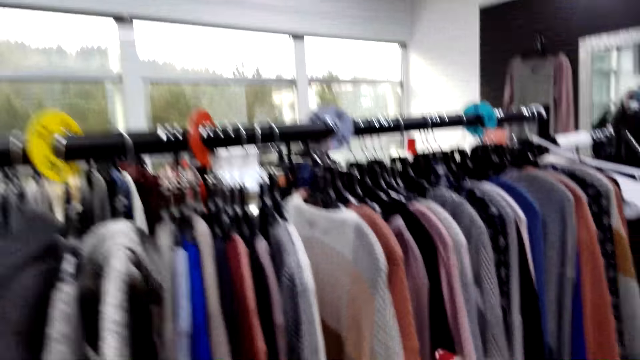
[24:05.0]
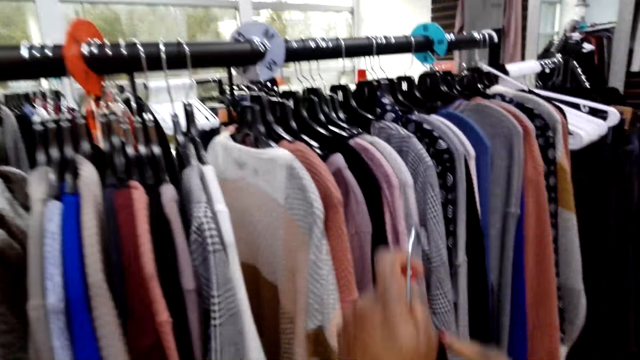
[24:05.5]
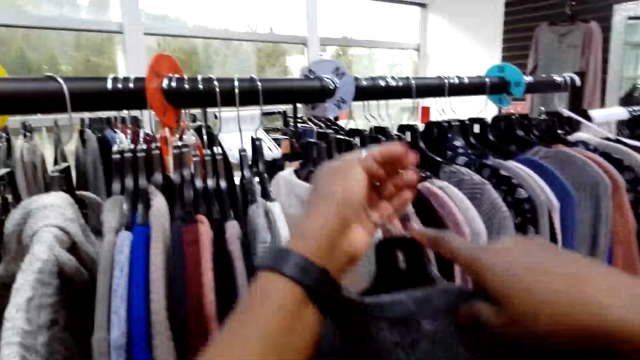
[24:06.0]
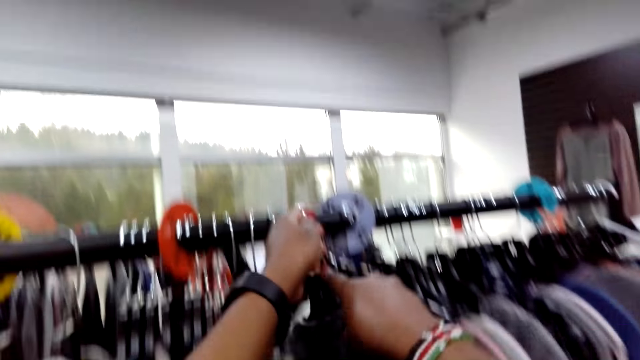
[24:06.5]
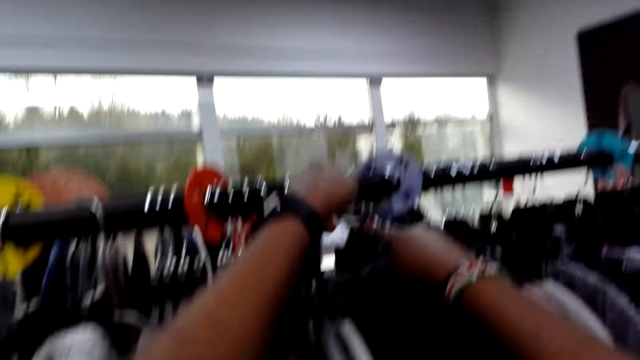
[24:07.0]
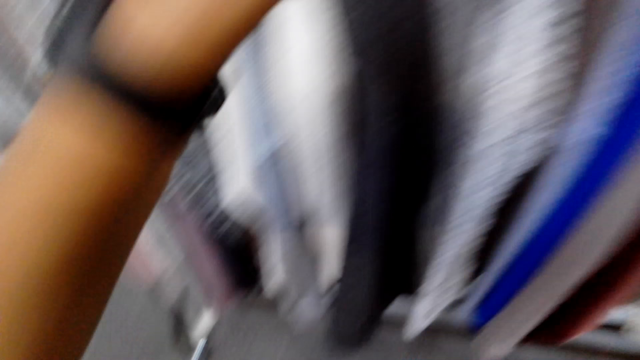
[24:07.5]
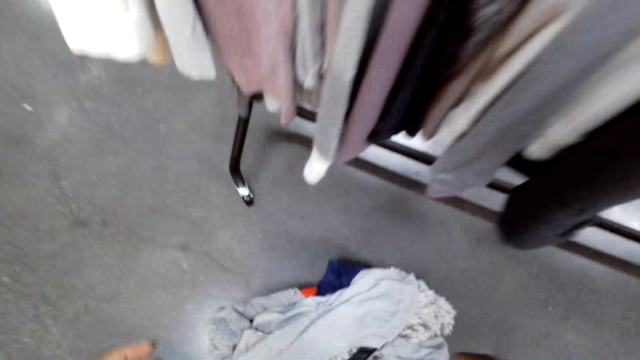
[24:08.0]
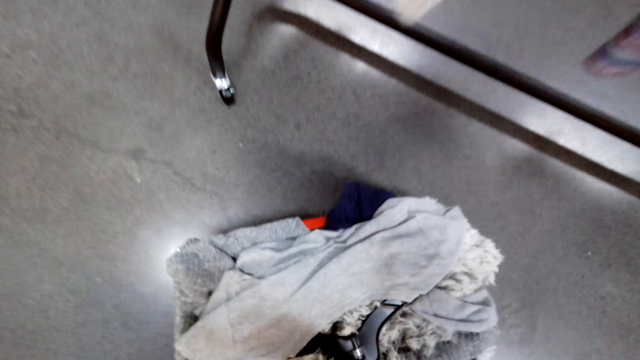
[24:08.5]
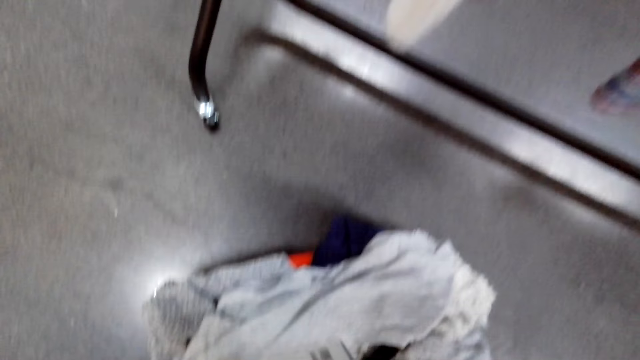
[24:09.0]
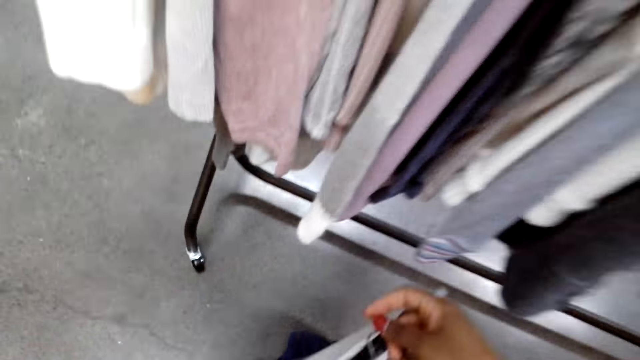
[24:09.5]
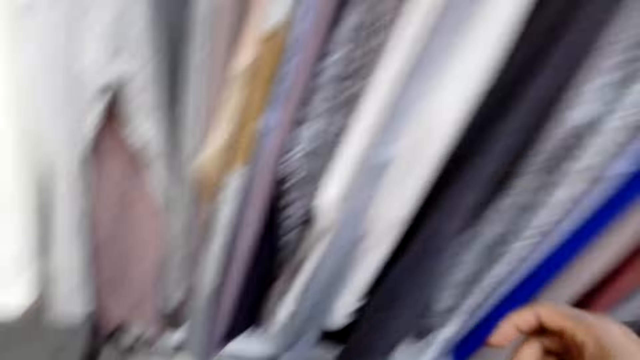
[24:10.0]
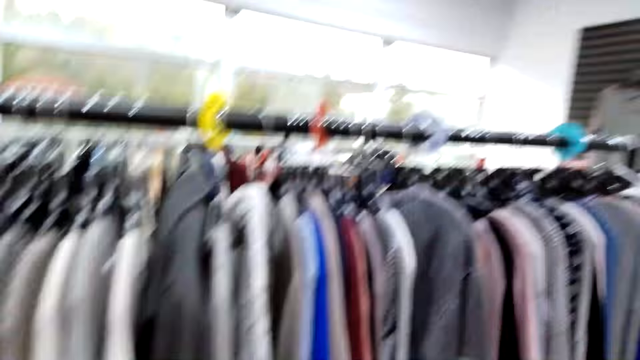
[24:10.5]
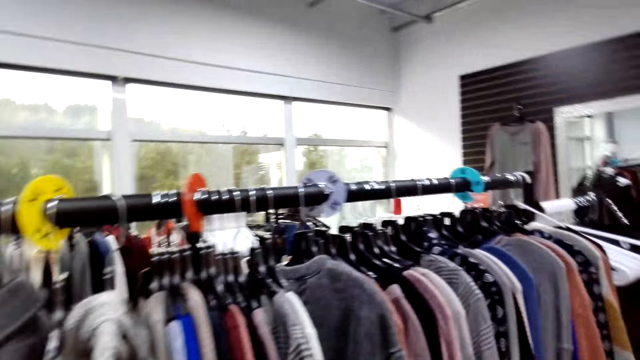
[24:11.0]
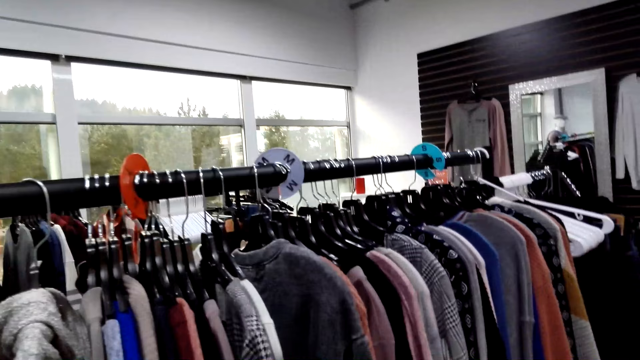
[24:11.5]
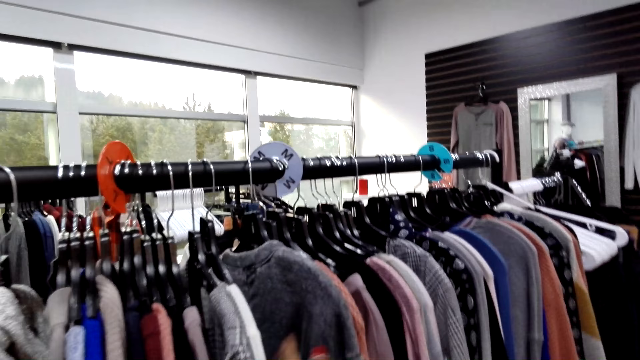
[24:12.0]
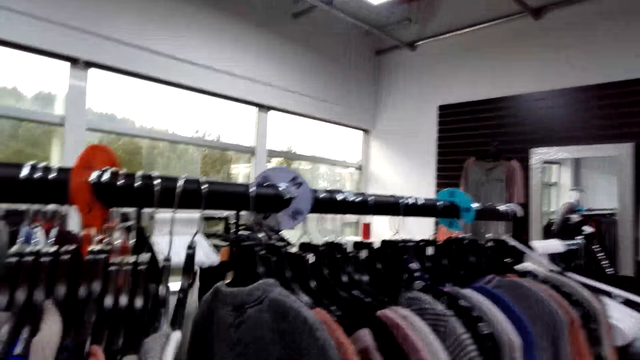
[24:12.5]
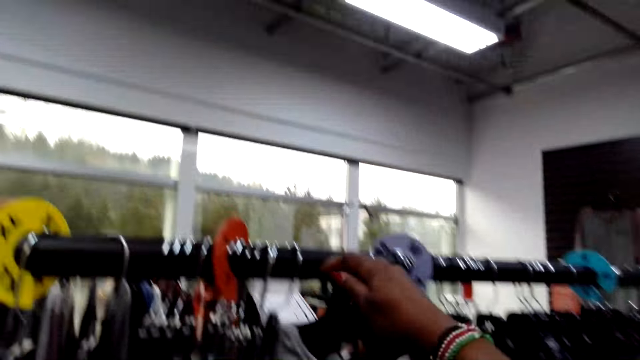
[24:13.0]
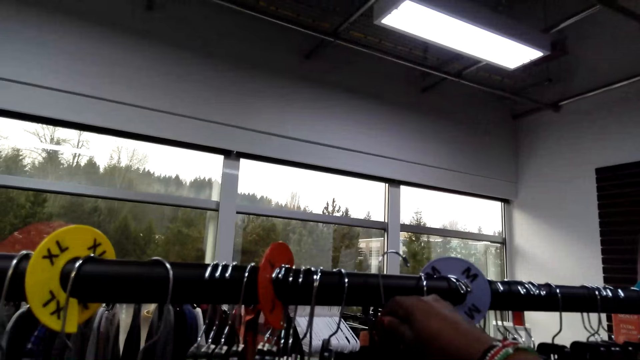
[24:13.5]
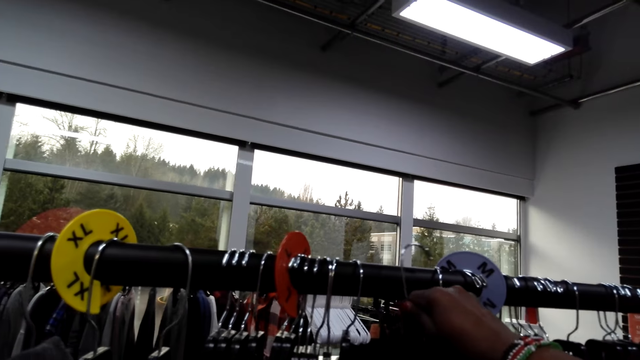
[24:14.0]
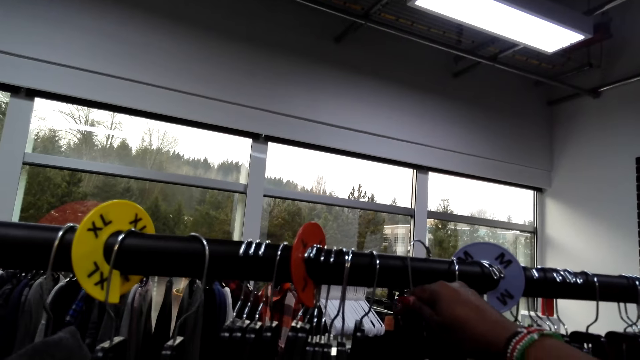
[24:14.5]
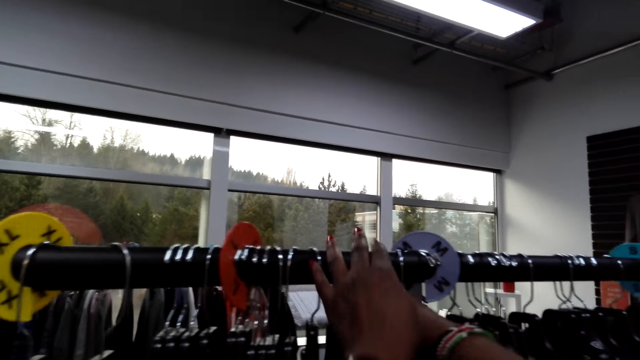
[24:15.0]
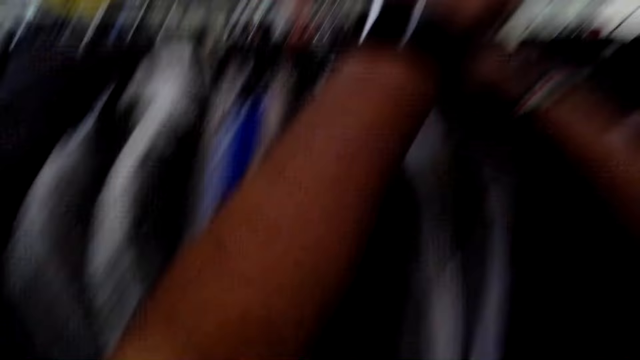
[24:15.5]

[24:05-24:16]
The camera wearer aligns a sweater on a hanger. They hang the sweater on the hanger on a rack. They pick a blouse in a cart. They align the blouse on a hanger and hang the blouse on the hanger on the rack.

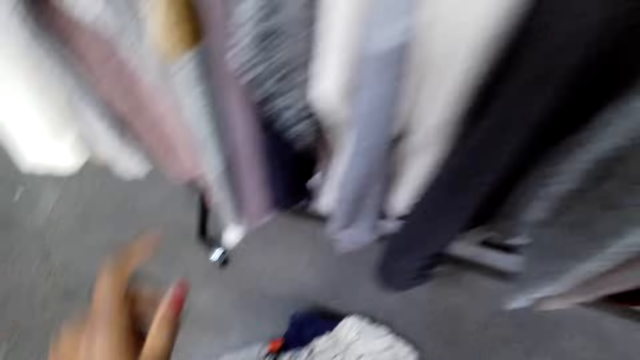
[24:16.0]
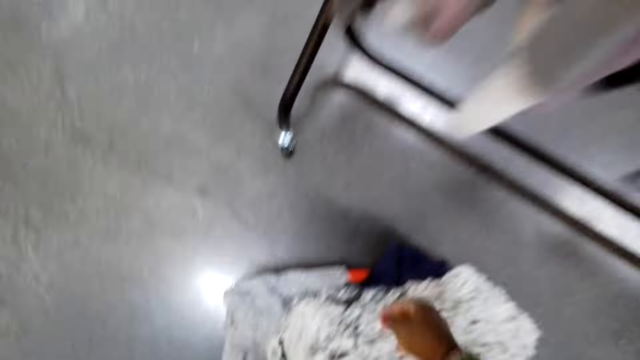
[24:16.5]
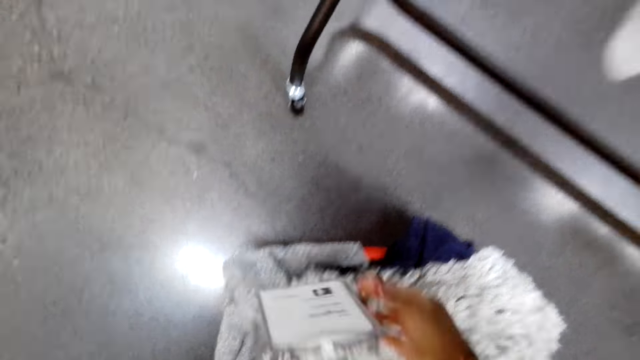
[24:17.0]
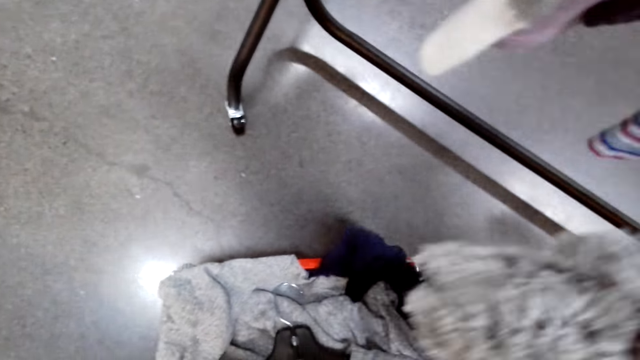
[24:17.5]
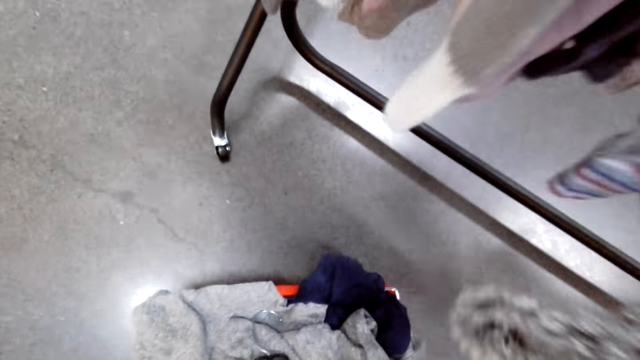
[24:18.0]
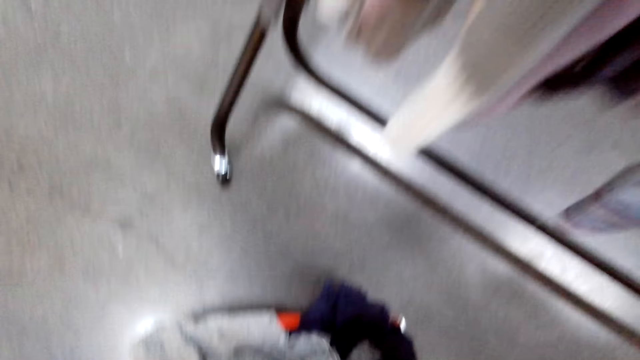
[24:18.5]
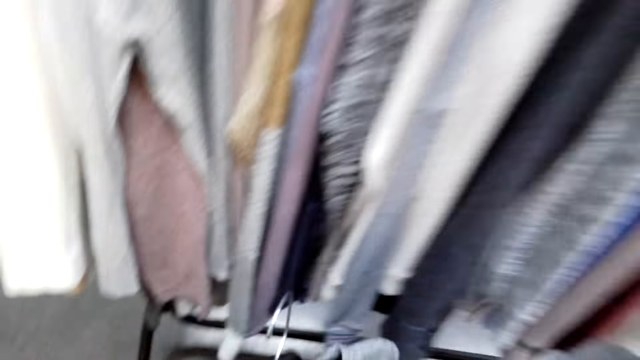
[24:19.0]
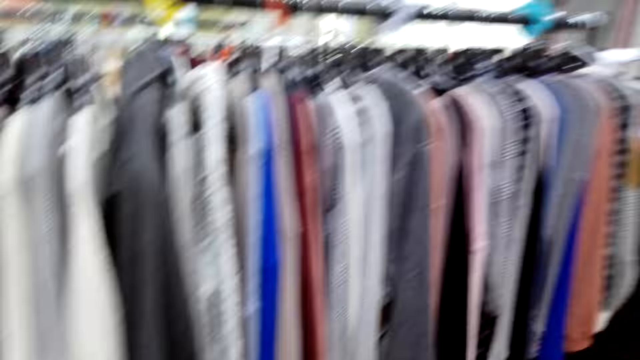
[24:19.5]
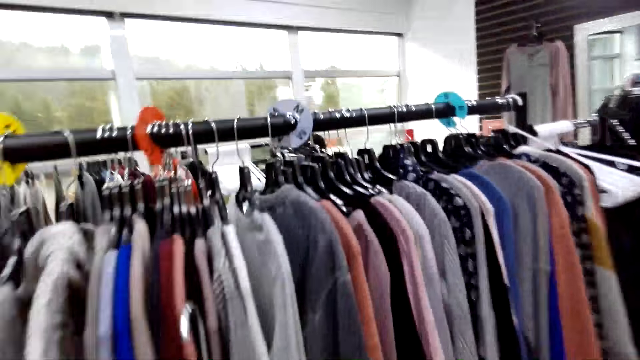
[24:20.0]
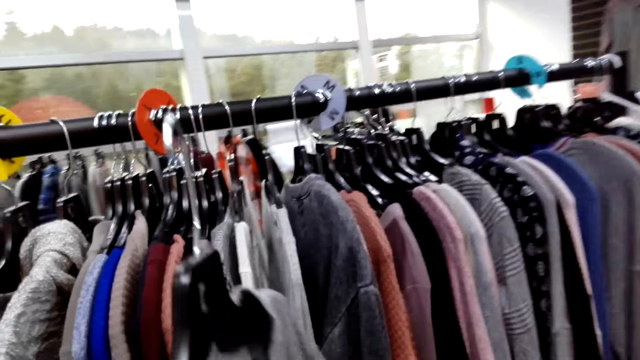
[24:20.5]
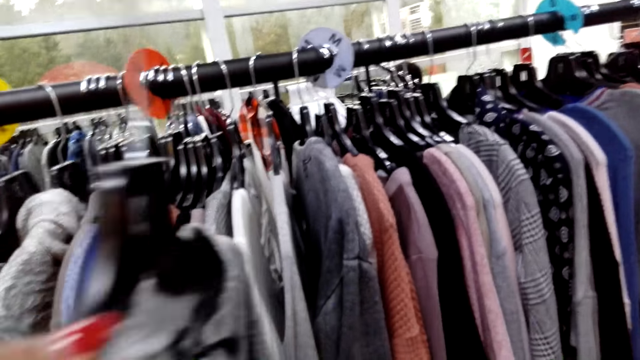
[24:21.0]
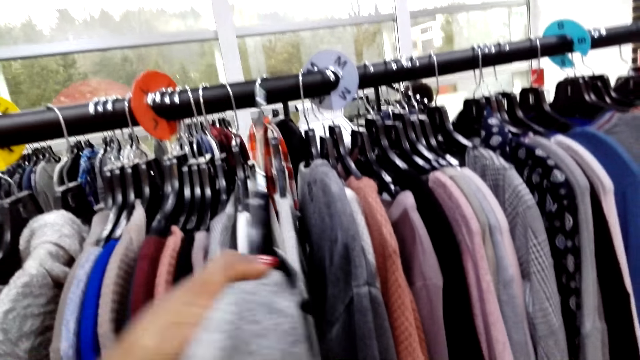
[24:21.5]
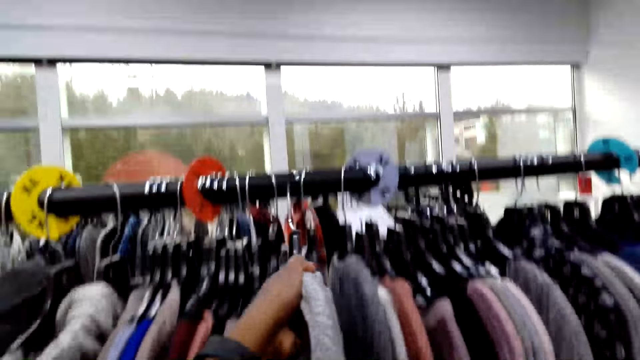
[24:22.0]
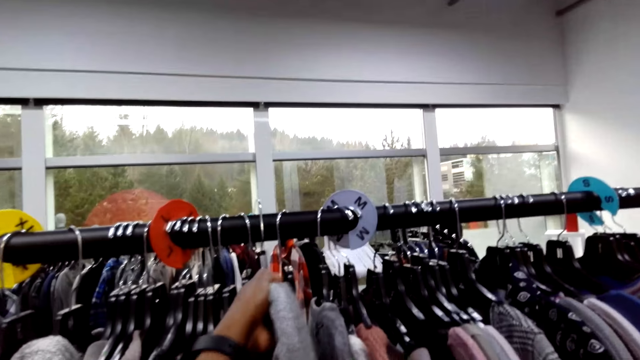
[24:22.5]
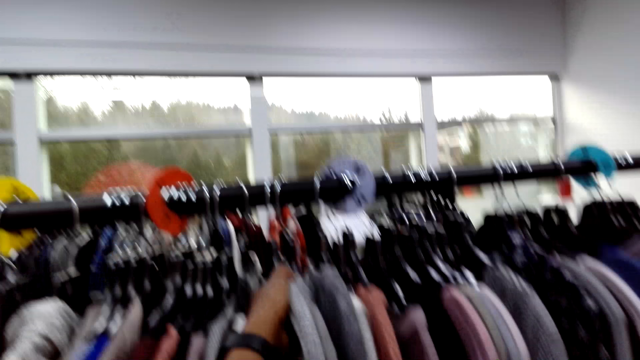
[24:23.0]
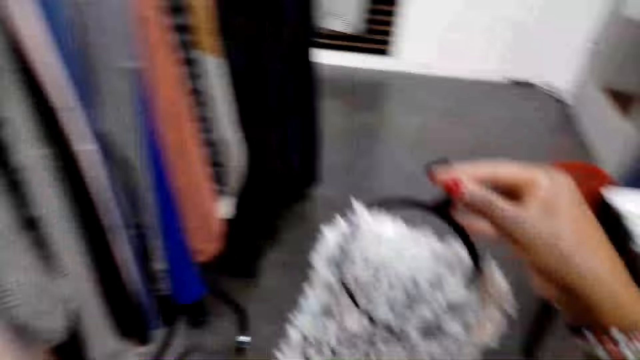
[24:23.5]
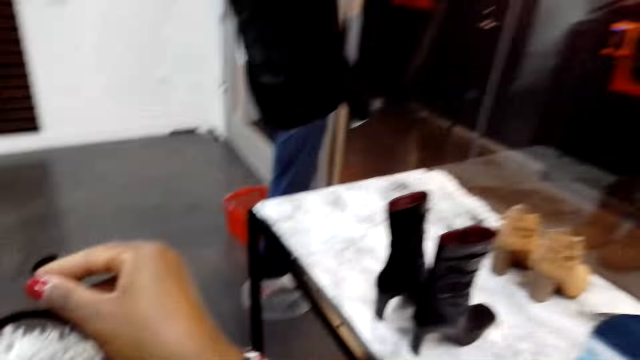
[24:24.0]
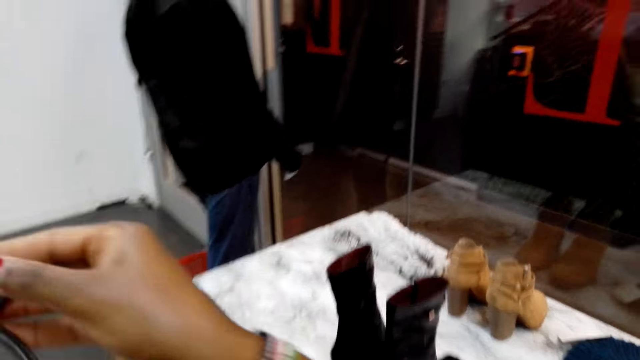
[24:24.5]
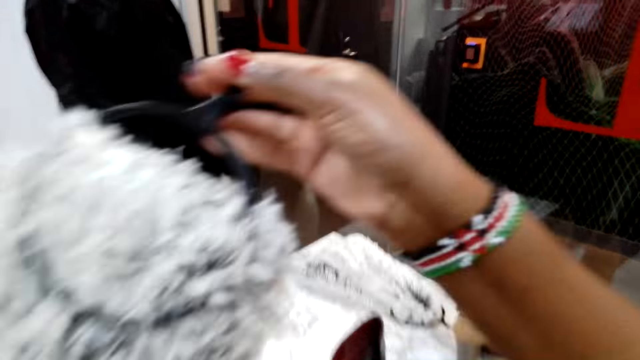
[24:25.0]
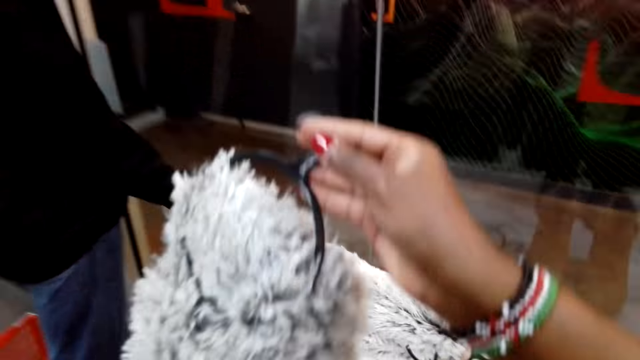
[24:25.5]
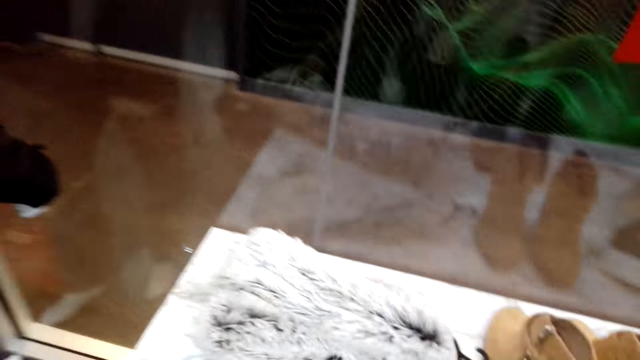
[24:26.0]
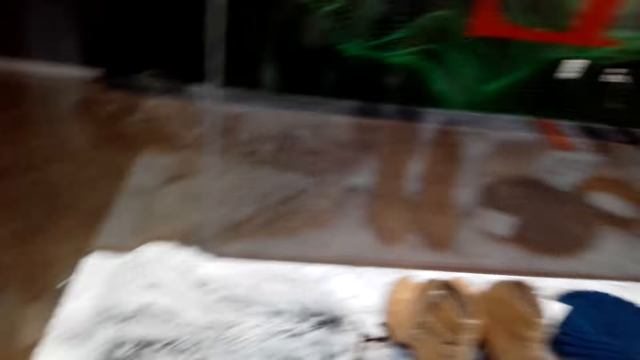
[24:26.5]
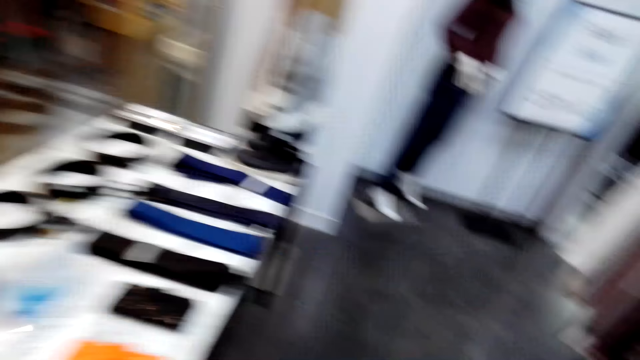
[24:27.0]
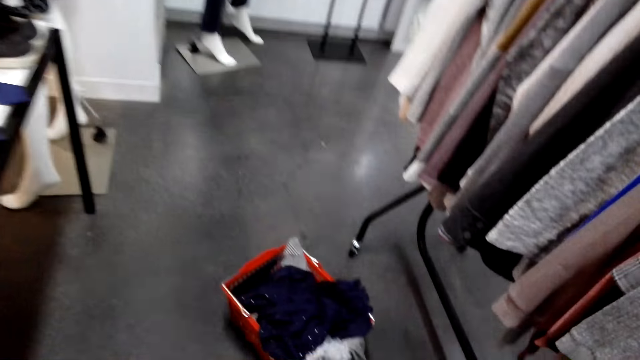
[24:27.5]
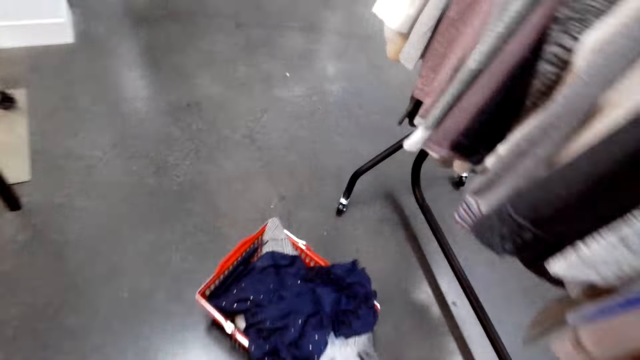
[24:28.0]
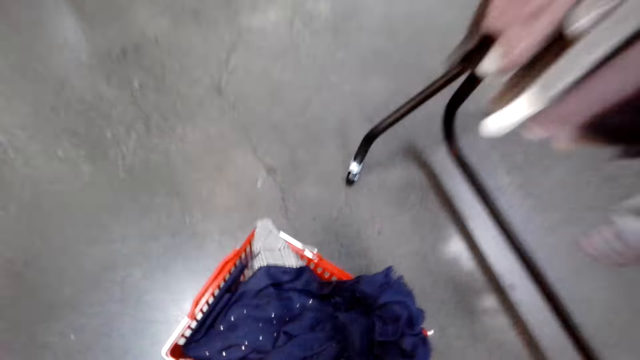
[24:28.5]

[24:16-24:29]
The camera wearer picks a scarf in a cart. They pick a sweater in the cart. They align the sweater on a hanger and hang the sweater on the hanger on a rack. They look around. They put the scarf on the display. They look around.
